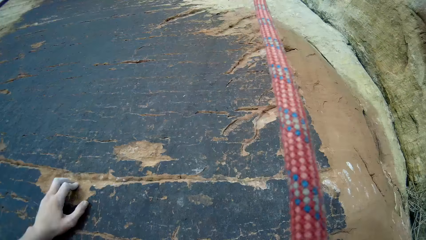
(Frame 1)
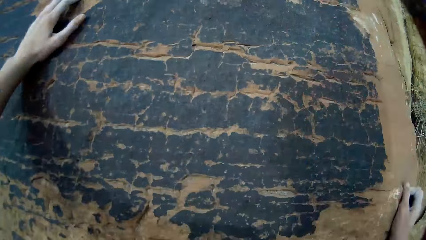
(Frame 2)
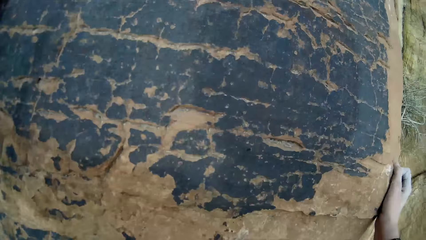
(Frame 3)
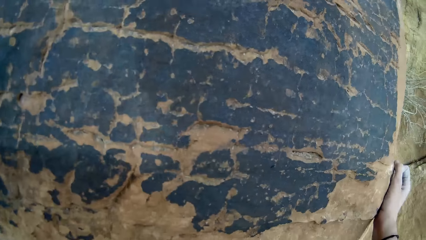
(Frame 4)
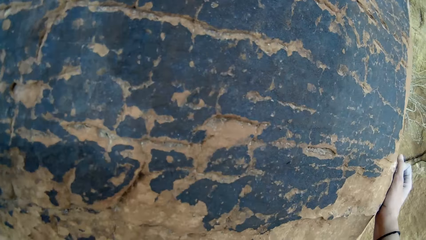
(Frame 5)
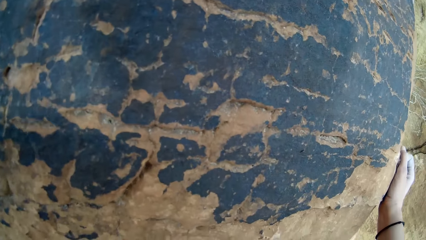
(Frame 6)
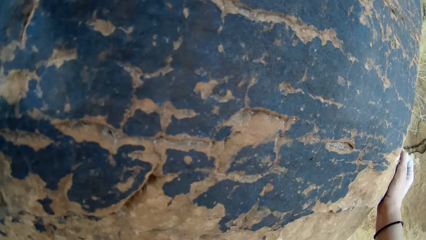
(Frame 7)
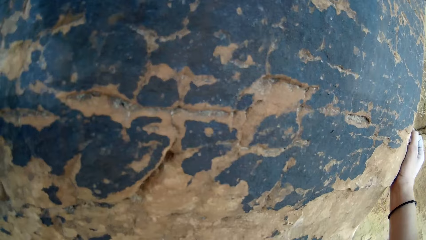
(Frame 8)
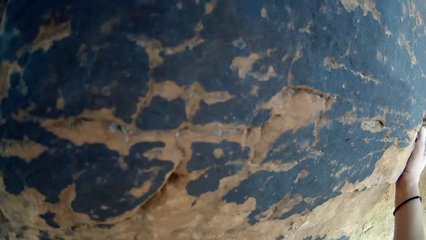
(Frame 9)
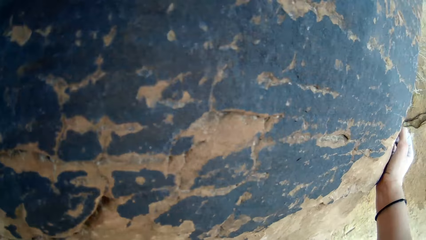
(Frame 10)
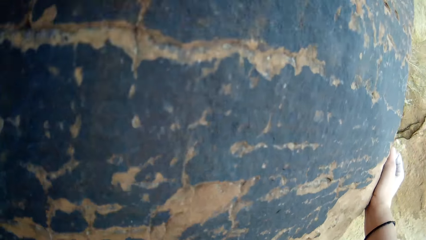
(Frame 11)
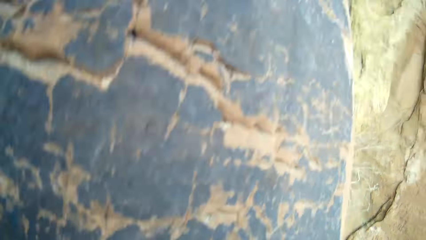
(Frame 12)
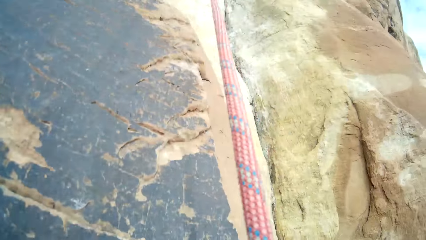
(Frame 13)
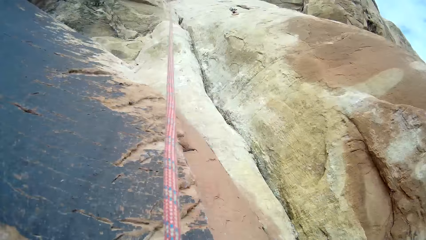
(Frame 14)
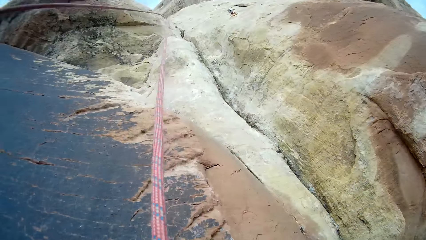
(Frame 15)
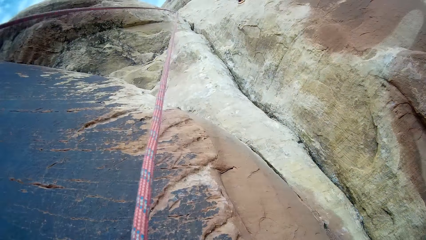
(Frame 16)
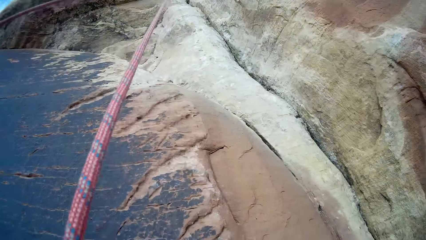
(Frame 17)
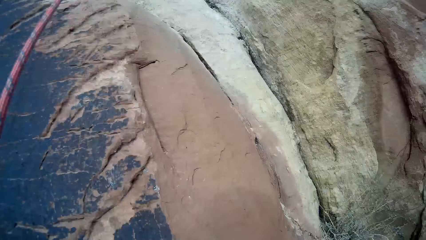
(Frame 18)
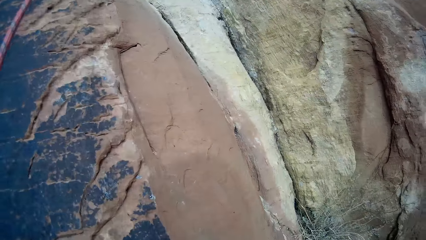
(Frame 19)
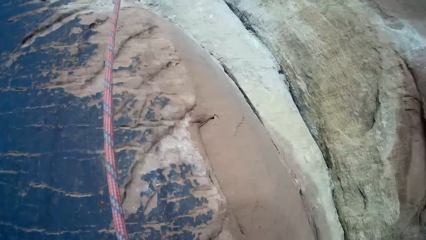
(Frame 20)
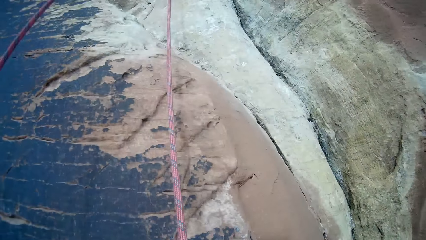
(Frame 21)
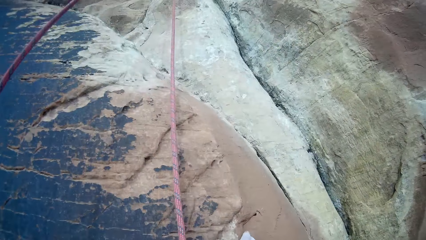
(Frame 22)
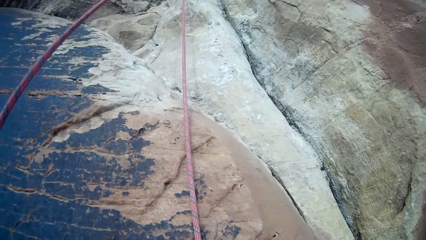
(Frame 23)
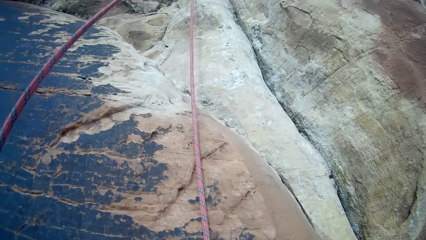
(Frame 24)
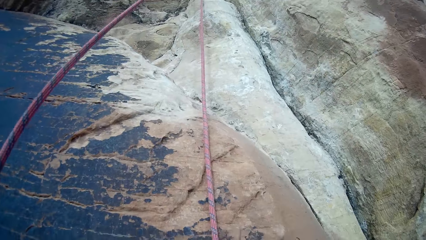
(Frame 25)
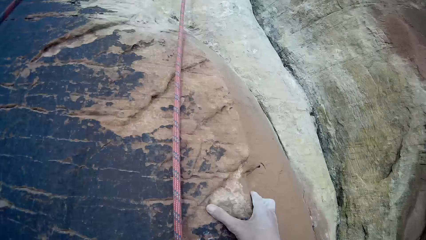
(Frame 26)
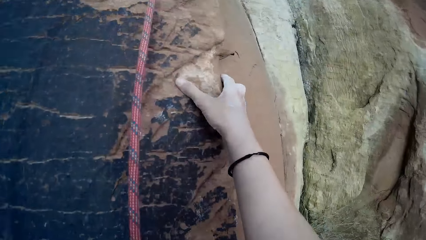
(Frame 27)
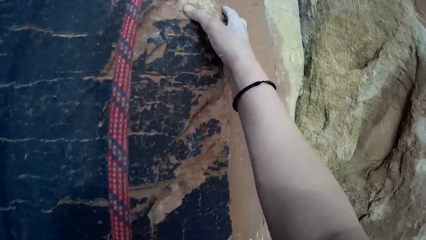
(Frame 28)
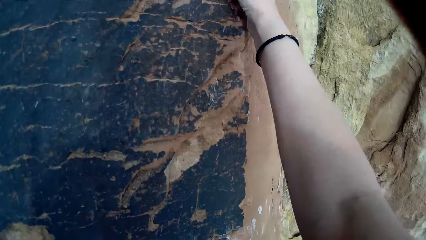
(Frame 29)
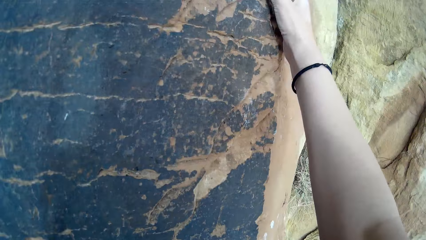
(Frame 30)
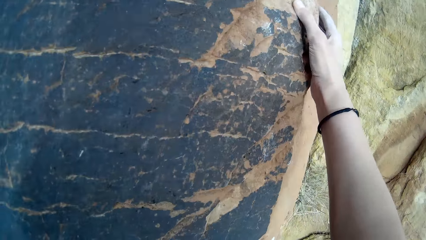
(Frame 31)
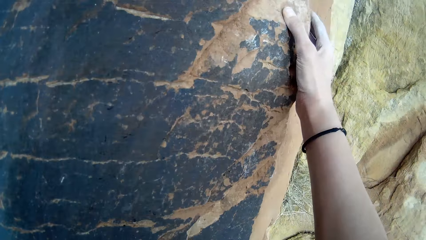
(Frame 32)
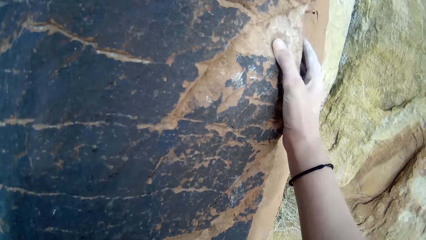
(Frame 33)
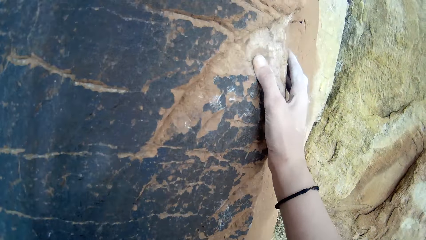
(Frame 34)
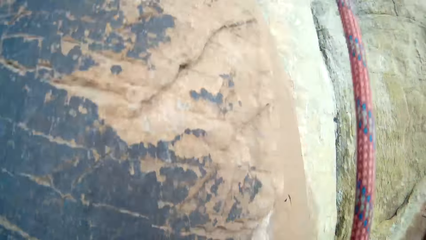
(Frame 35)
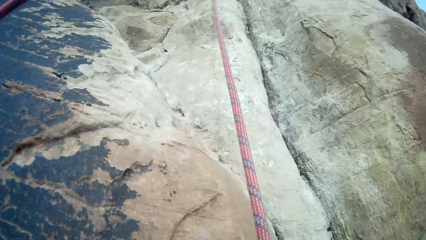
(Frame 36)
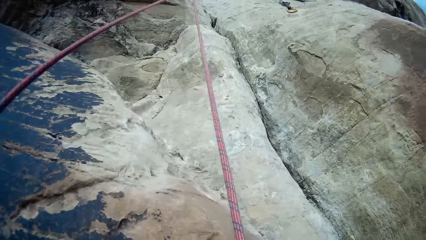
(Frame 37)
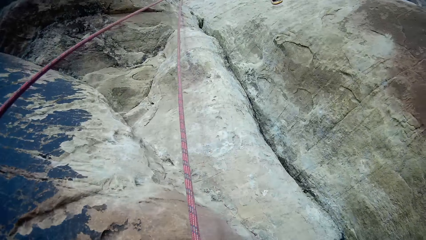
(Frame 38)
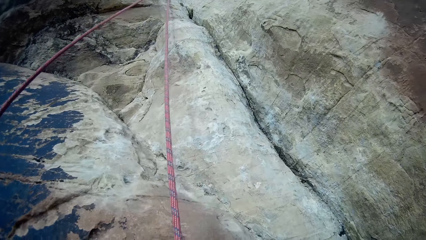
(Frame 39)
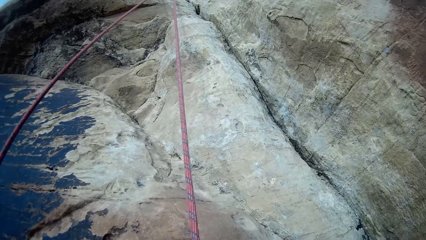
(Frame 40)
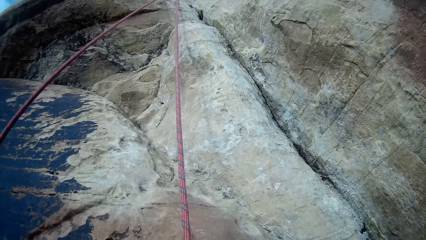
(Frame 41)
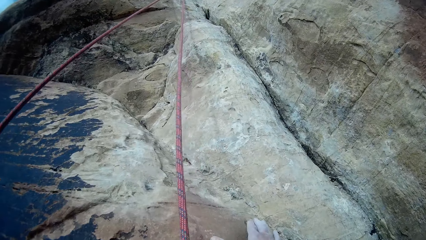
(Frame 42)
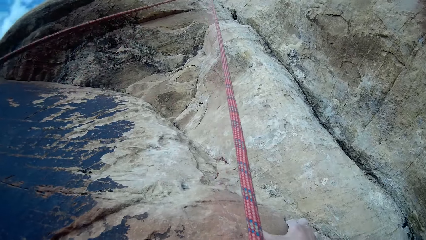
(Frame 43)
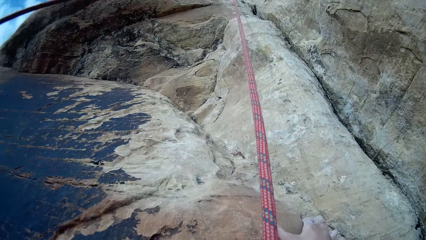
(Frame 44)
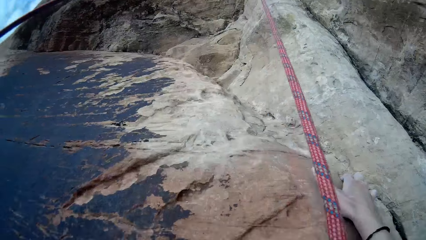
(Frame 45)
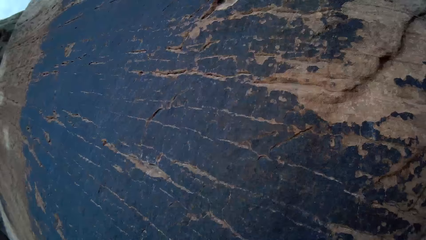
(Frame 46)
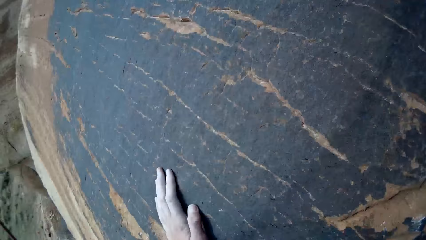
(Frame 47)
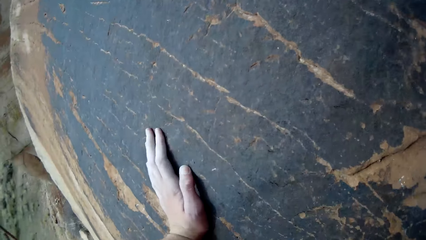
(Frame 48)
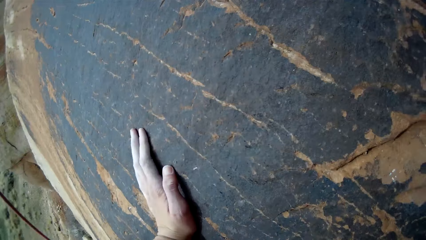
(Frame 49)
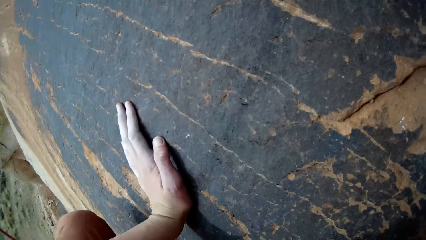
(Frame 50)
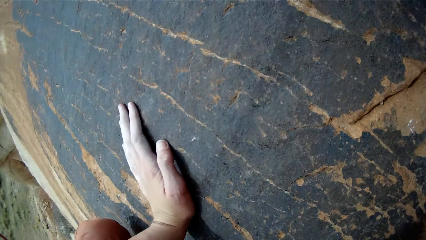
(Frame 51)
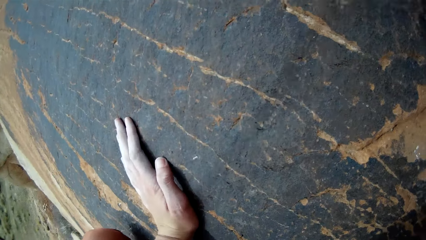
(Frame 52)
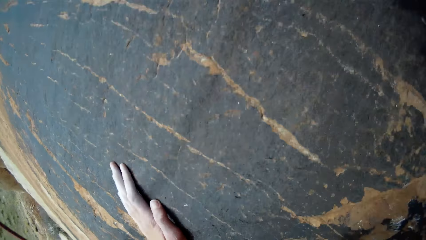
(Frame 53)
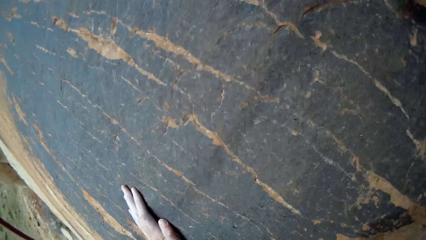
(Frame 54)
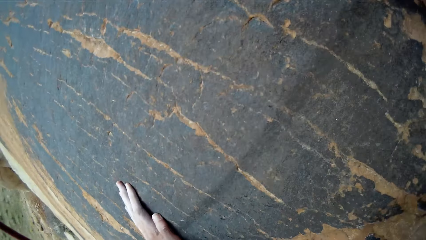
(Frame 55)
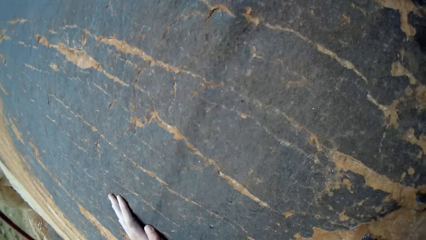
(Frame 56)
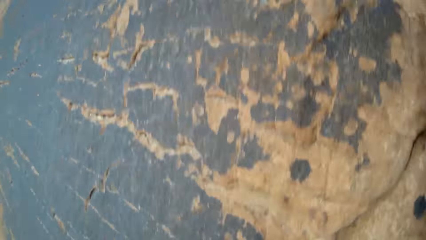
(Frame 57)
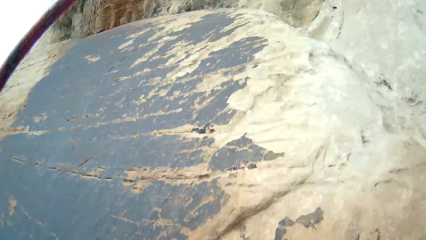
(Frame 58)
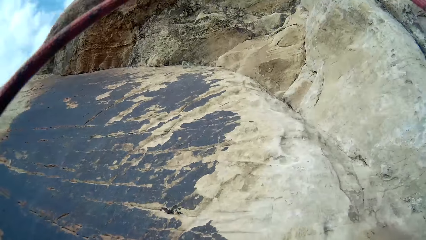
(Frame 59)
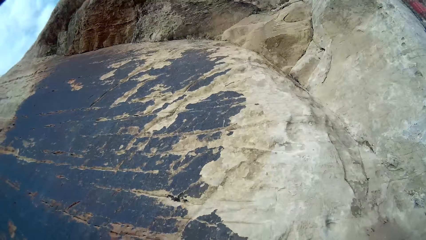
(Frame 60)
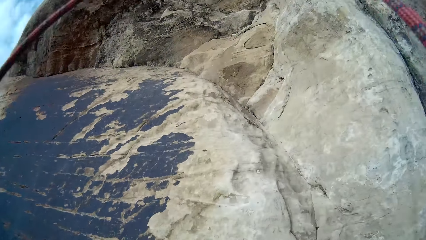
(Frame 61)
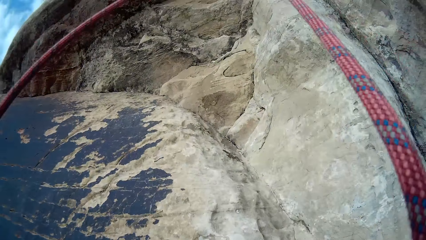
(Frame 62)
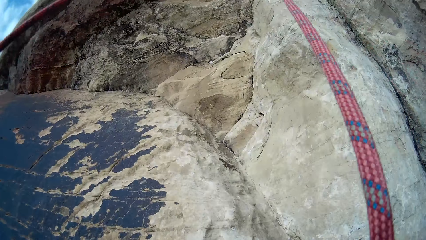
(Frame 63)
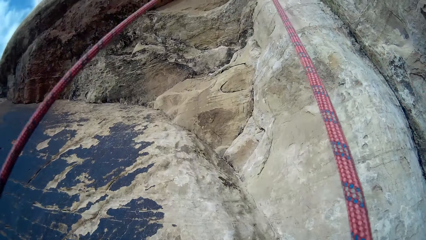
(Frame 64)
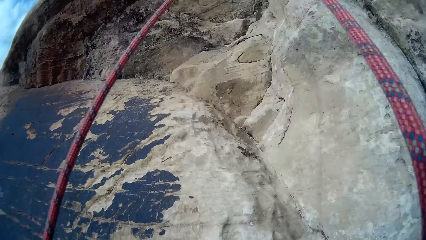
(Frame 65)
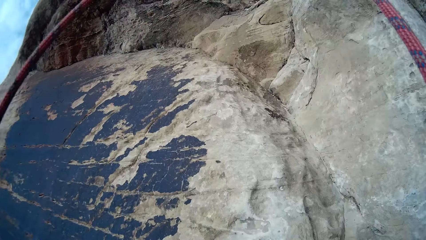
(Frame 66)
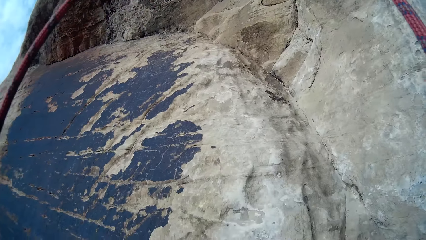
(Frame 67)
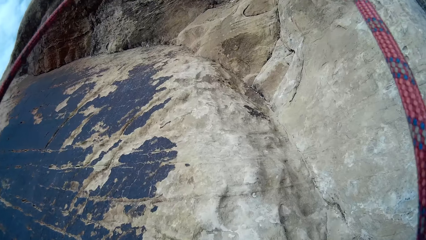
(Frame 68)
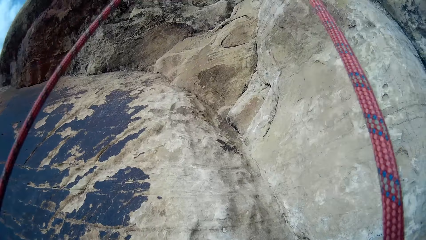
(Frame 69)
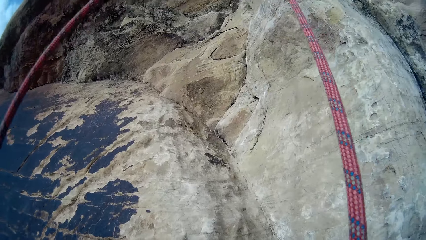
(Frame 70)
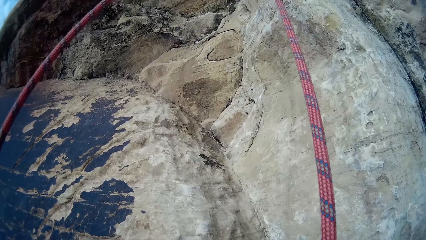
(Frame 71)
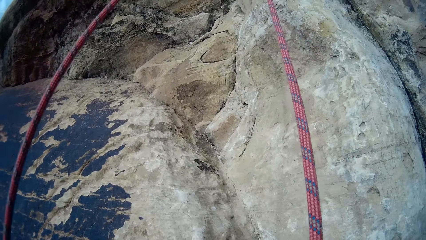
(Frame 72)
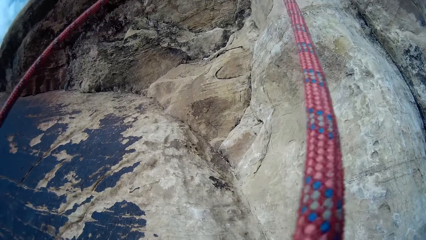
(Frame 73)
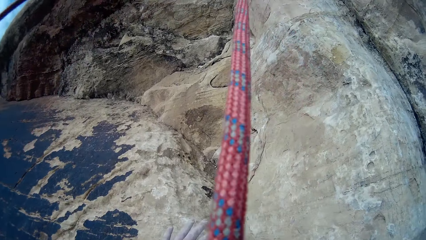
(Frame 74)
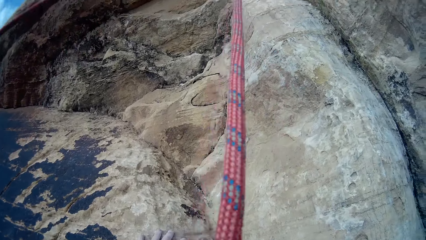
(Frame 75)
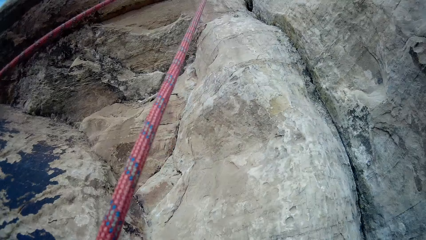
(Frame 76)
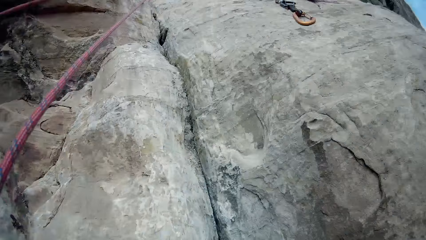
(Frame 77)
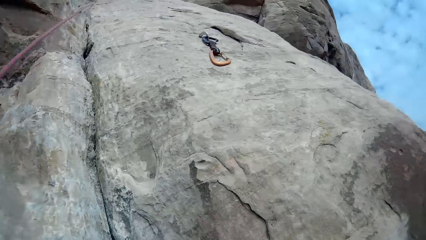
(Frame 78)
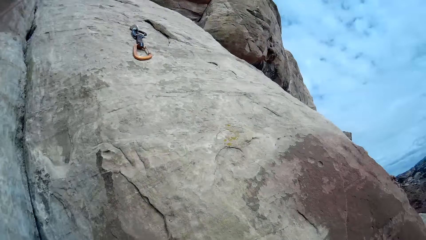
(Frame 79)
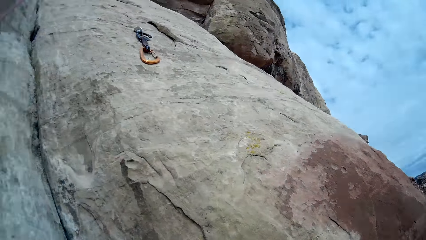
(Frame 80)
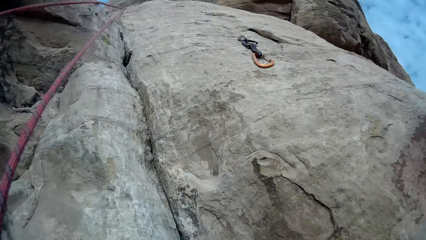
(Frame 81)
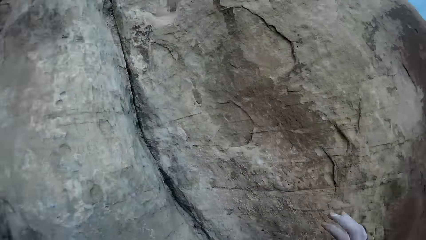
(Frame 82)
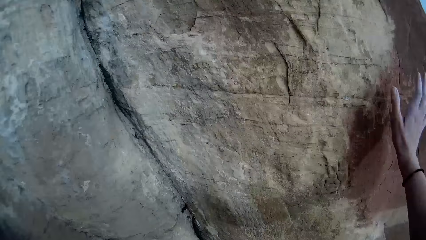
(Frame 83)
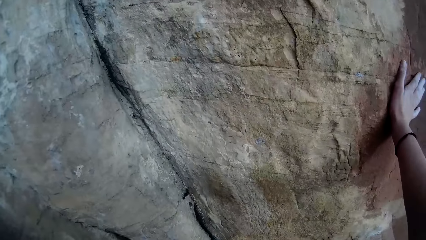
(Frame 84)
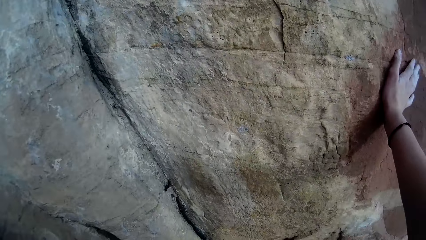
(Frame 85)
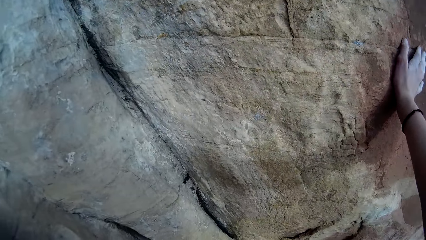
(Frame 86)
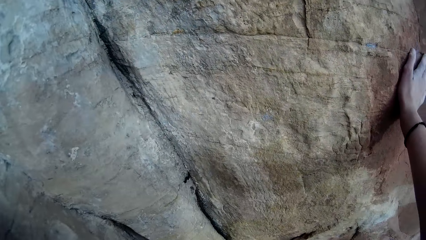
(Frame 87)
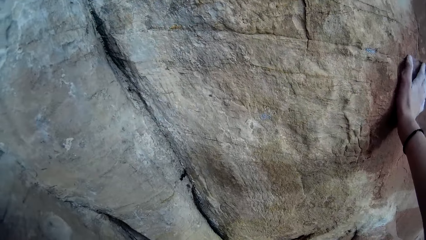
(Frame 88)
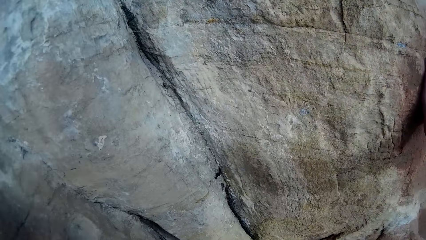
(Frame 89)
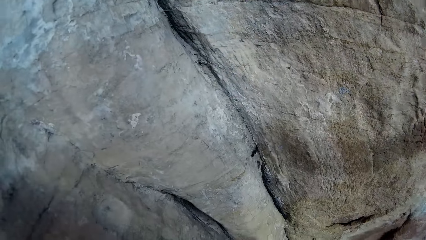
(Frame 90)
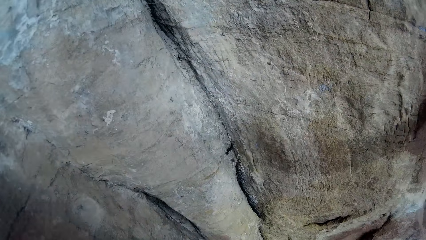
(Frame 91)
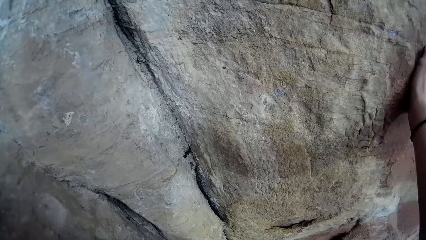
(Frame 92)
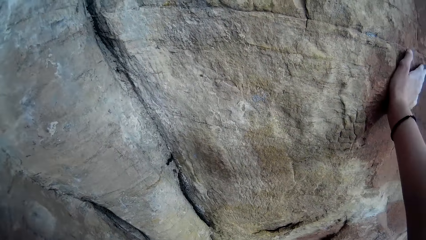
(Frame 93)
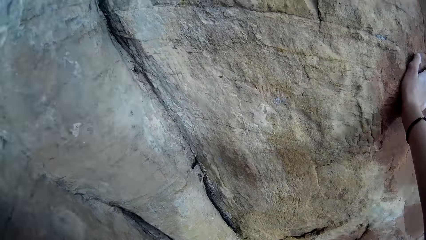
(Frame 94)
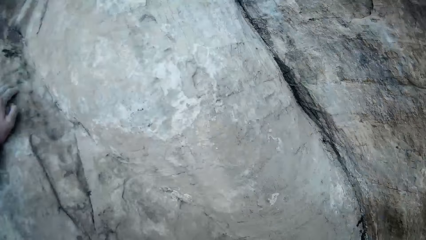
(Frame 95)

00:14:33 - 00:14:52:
The camera wearer holds the rock. They climb the rock. They hold the rock.
